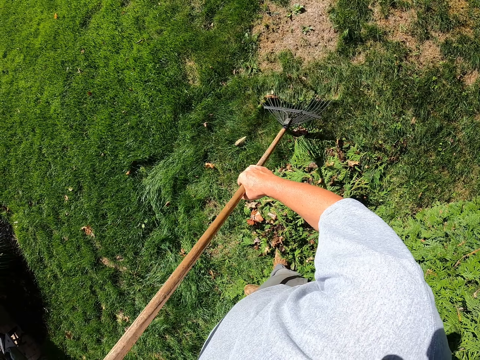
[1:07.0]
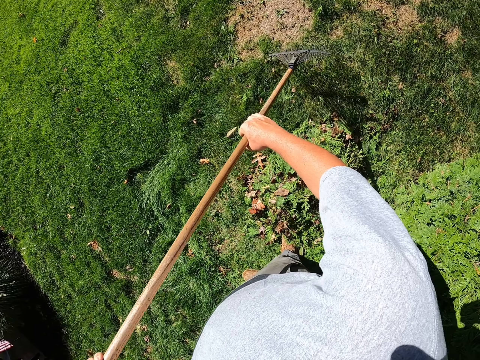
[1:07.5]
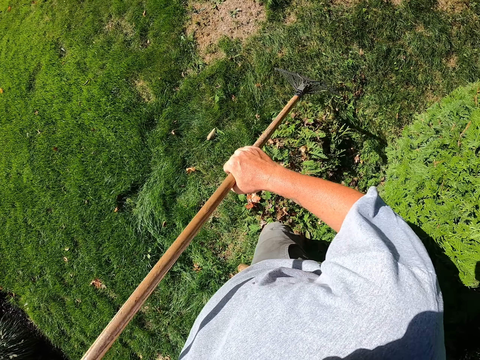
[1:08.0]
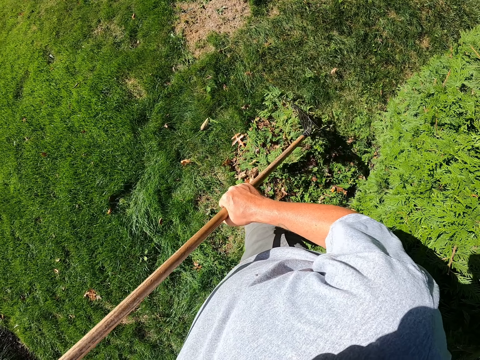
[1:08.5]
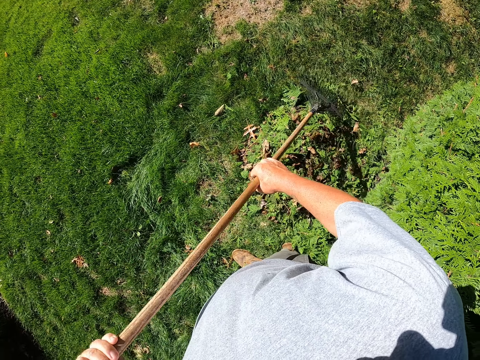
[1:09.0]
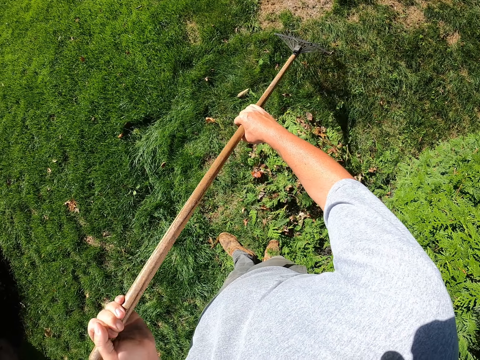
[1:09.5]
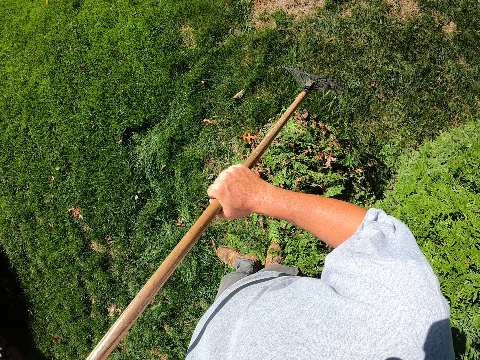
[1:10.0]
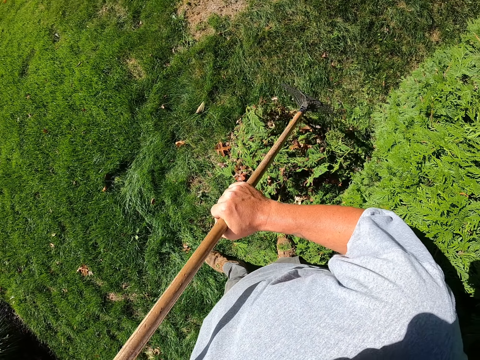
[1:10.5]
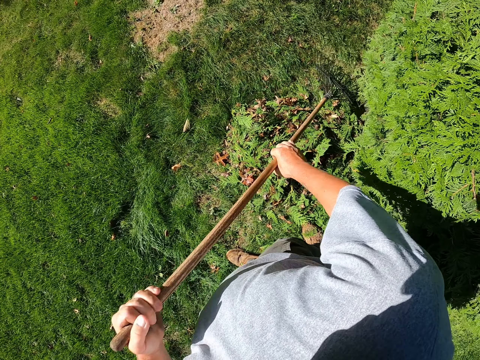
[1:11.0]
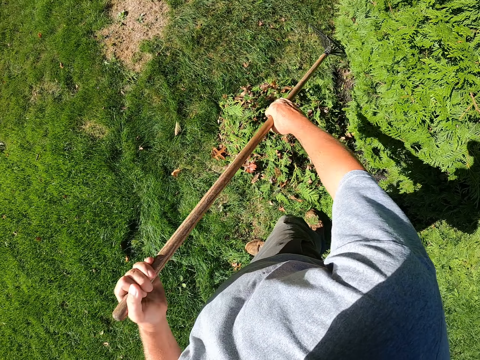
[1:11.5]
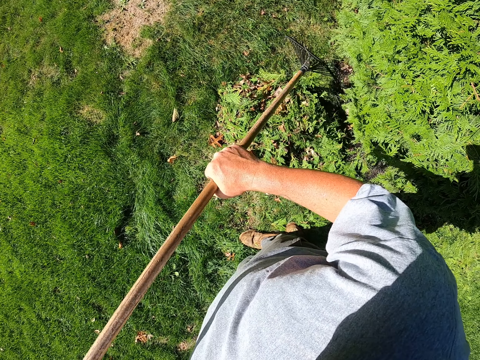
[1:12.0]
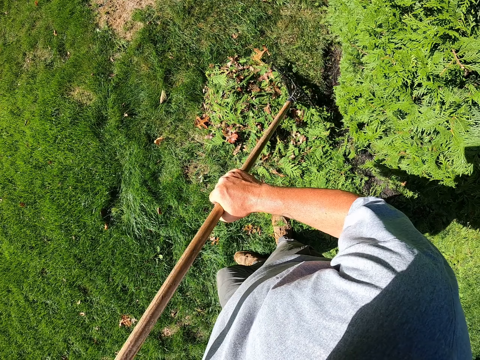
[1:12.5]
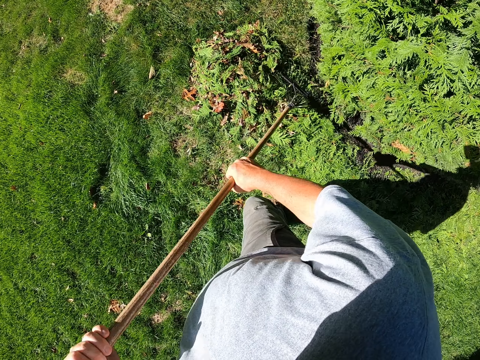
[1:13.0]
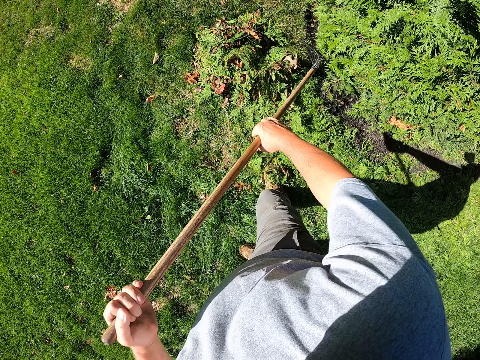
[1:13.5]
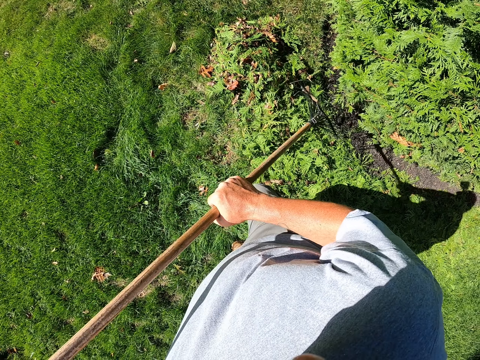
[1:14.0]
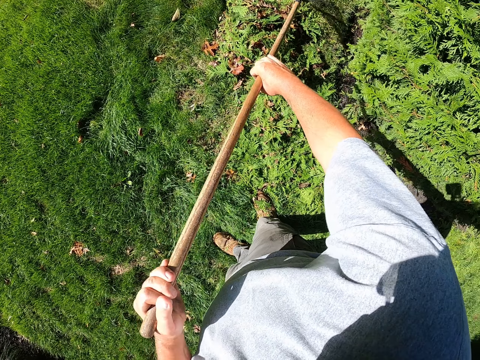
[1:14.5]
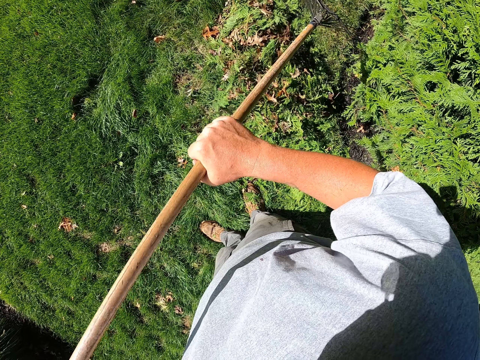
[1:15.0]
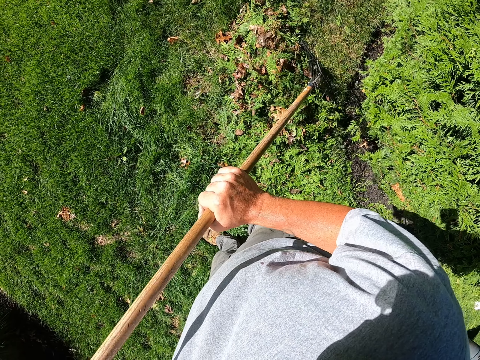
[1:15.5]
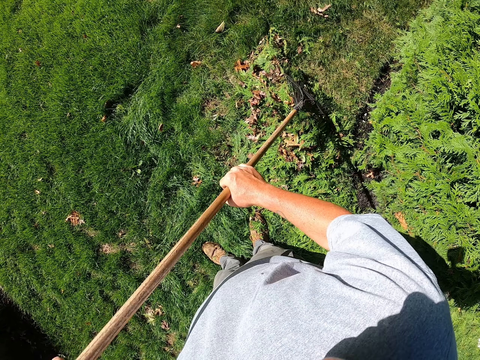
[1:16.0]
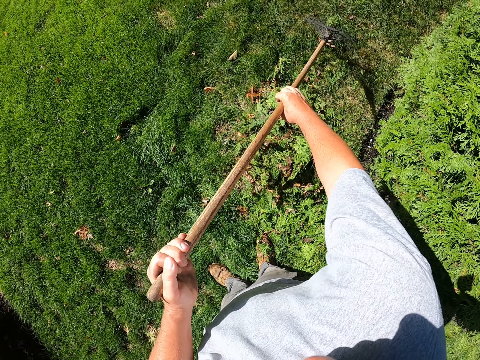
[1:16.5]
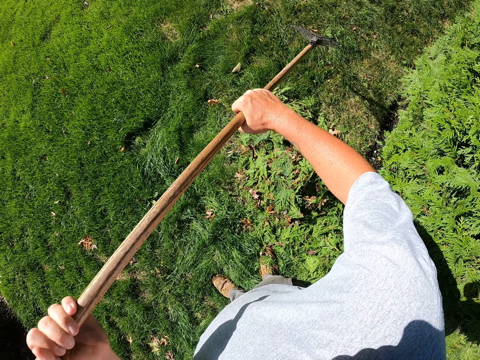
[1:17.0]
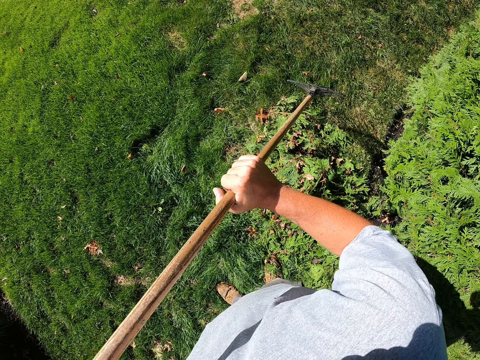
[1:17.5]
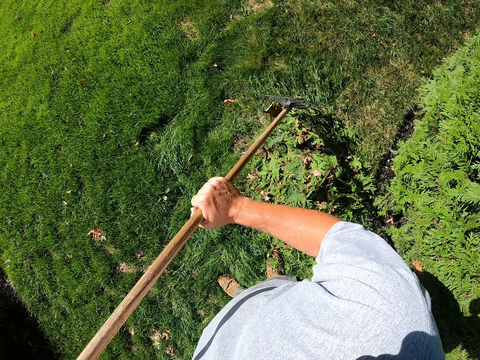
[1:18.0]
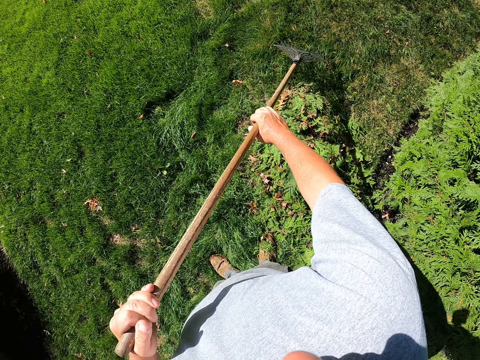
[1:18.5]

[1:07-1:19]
The camera wearer moves forwards. They pull dirt with the rake. They move forwards. They pull dirt with the rake. They move forwards. They pull dirt with the rake.

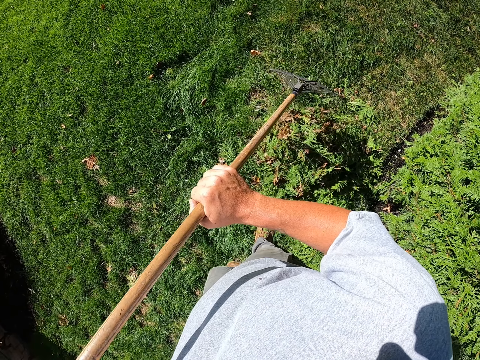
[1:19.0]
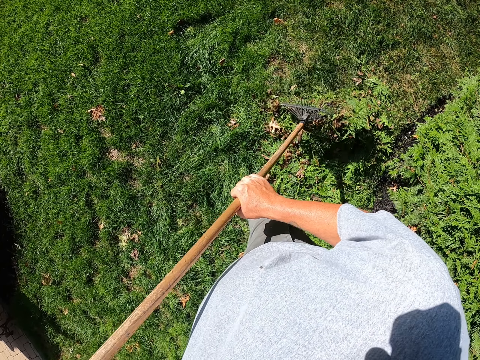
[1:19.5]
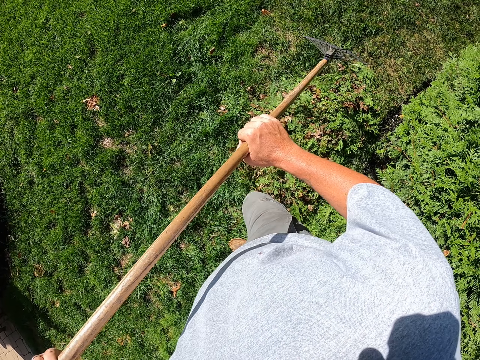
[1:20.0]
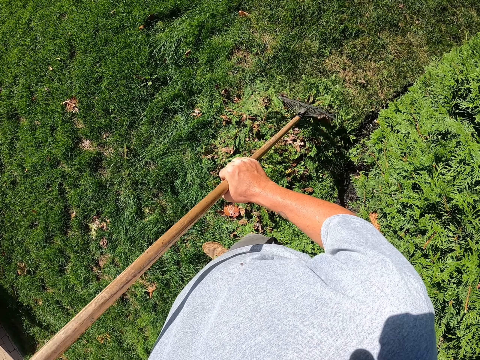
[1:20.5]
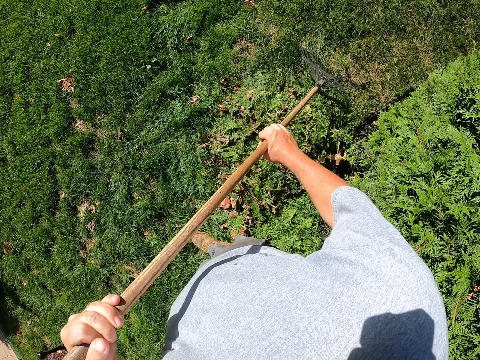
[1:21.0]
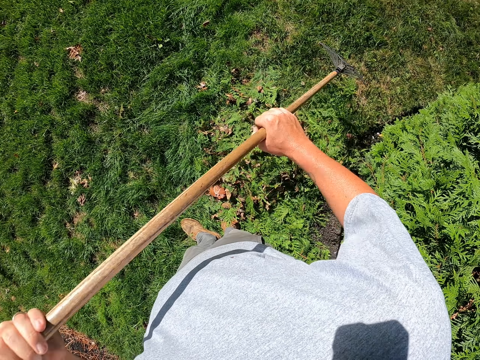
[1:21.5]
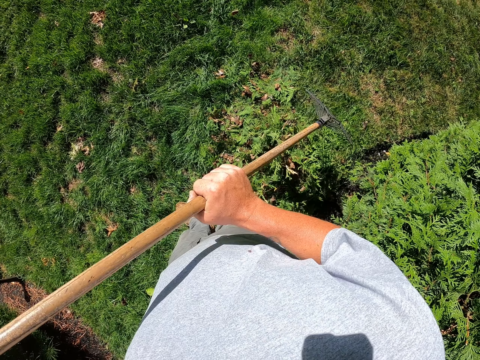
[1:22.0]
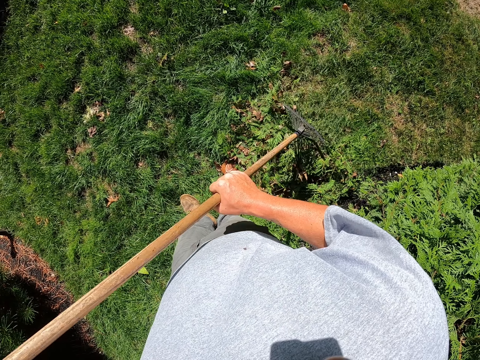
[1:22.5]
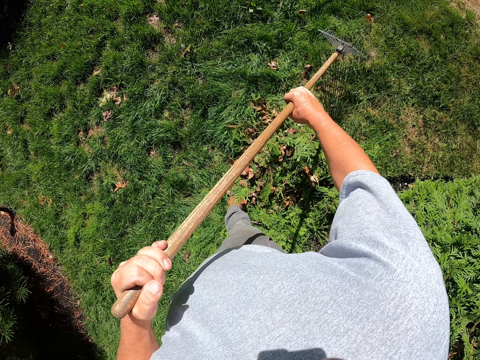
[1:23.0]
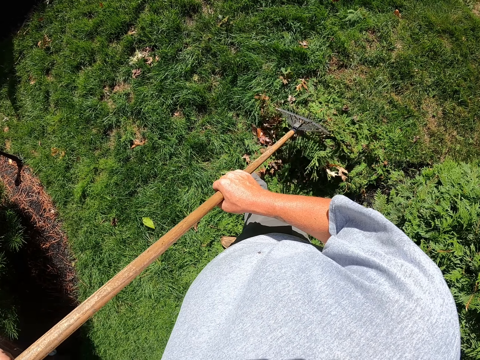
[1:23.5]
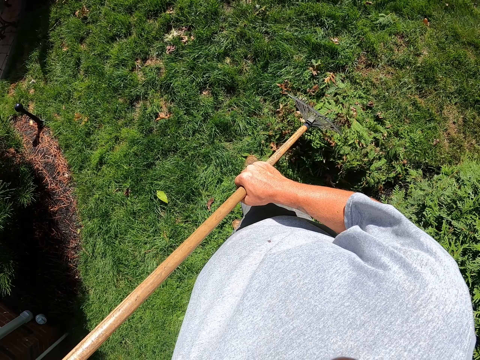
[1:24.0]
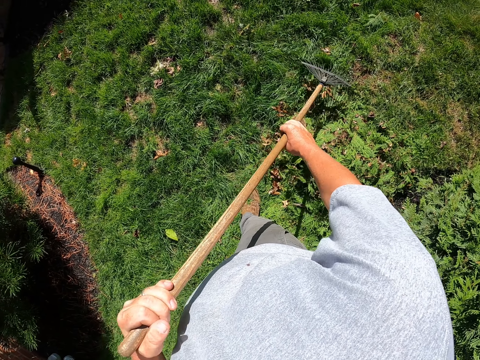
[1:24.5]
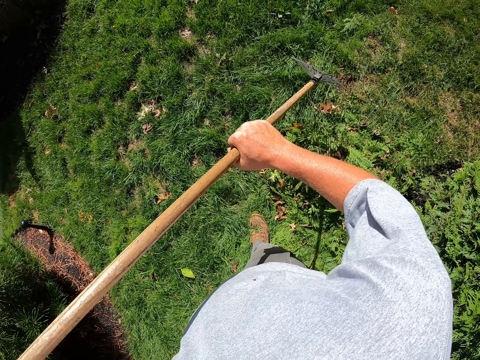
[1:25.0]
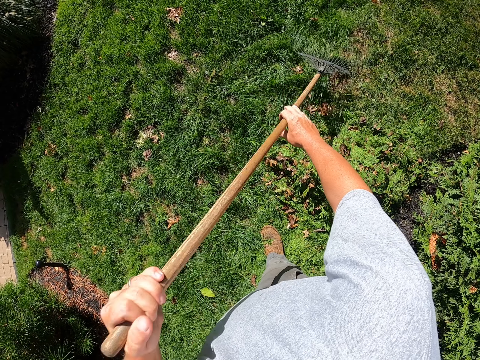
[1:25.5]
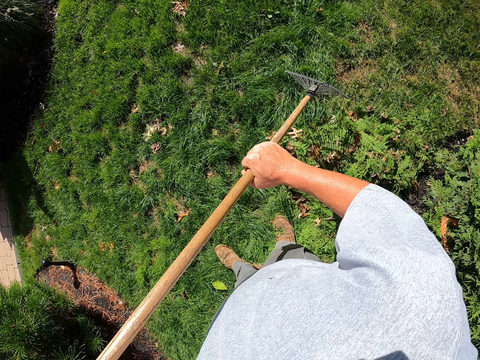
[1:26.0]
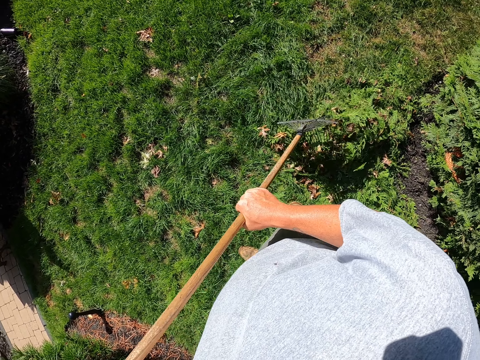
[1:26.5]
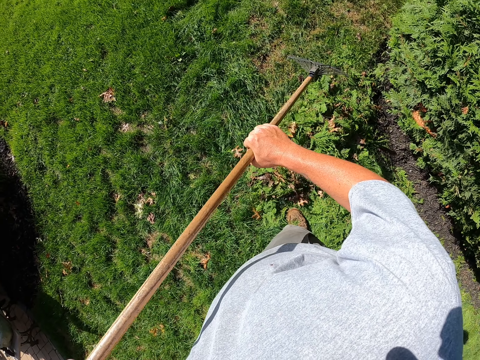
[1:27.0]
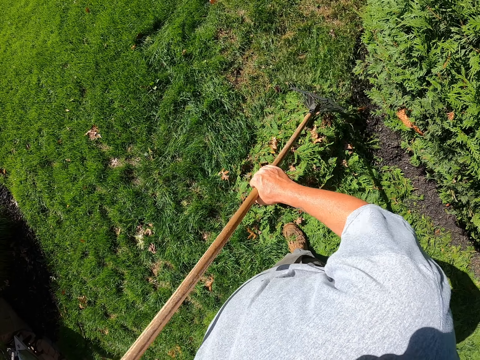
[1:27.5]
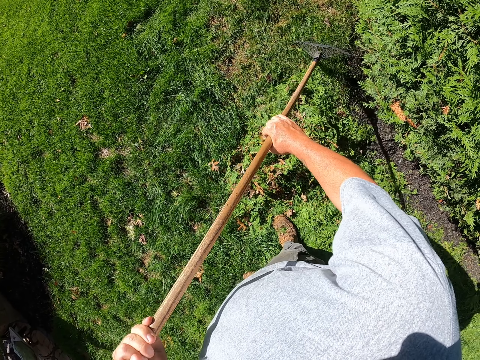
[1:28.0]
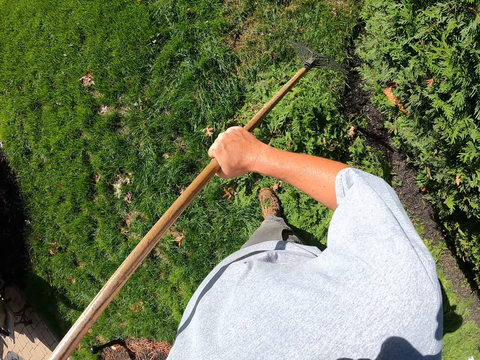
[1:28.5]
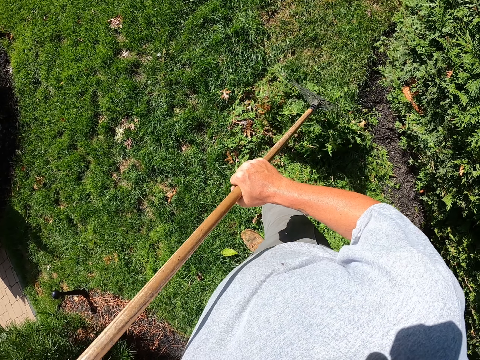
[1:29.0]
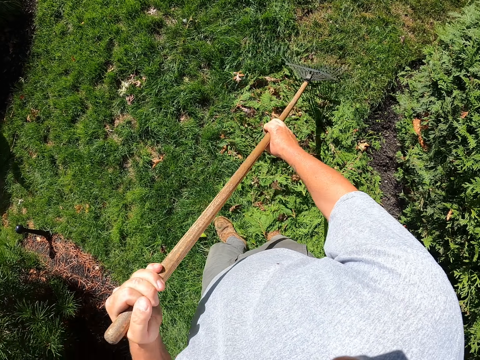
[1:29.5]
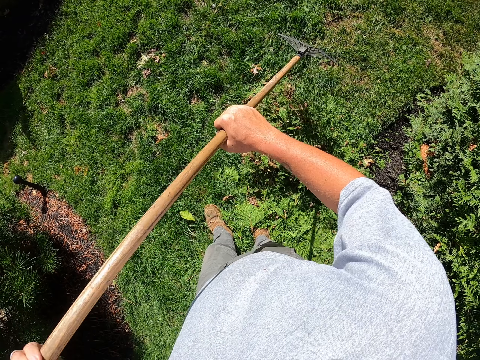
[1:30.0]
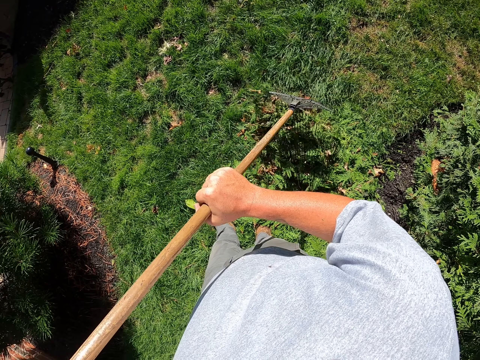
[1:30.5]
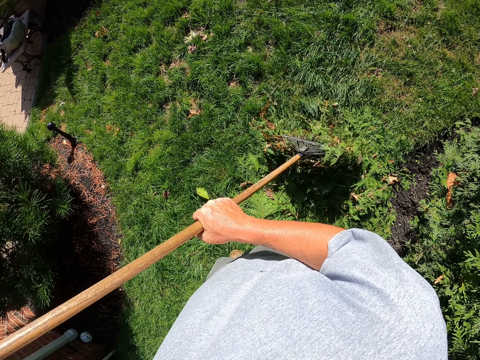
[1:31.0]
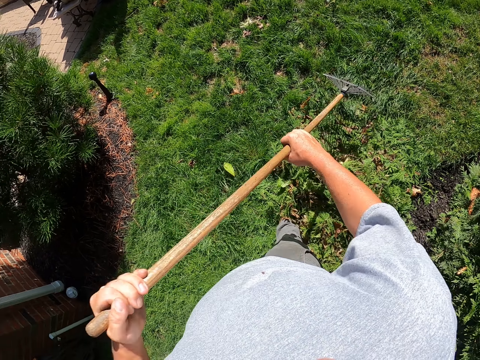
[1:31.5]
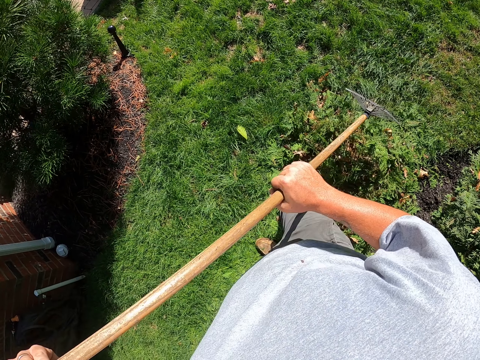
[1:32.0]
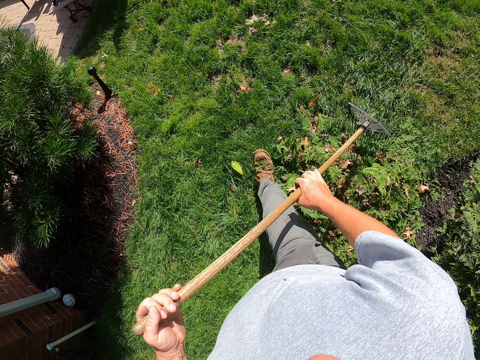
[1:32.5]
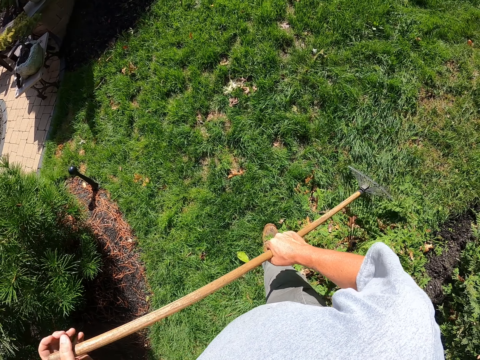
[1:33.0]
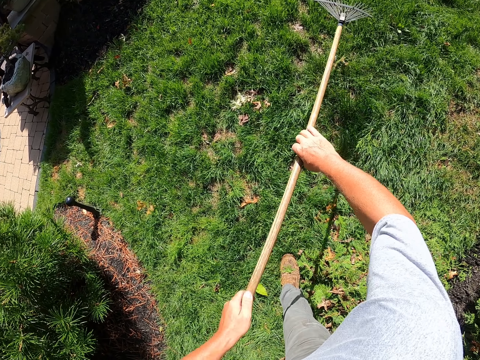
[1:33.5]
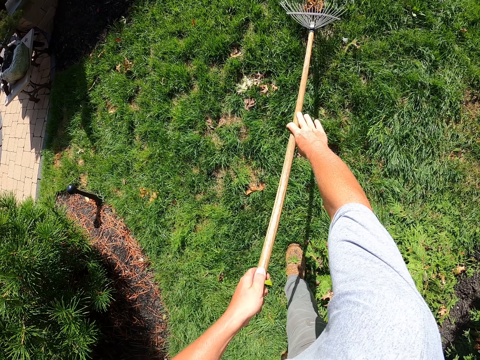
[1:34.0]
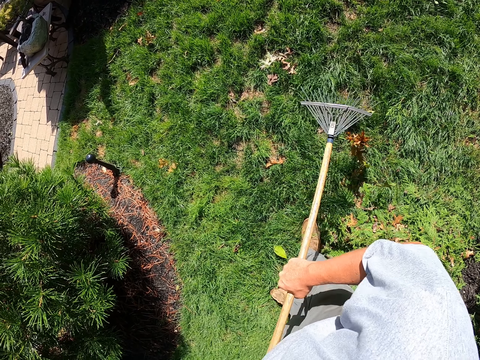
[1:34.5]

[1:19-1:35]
The camera wearer moves forwards. They pull dirt with the rake. They move forwards. They pull dirt with the rake. They move forwards. They pull dirt with the rake.
